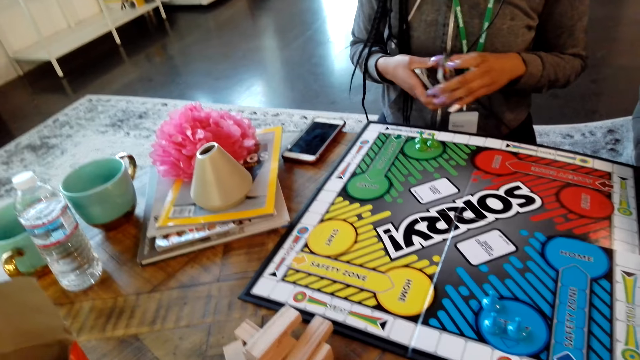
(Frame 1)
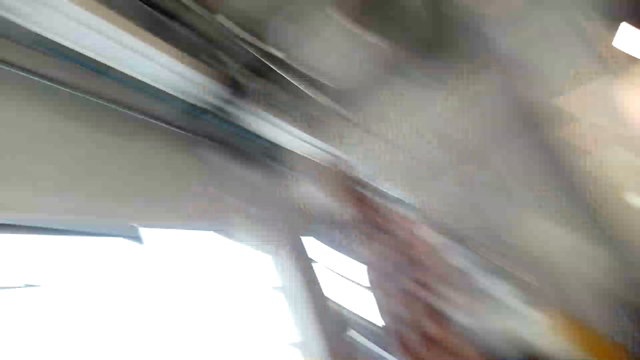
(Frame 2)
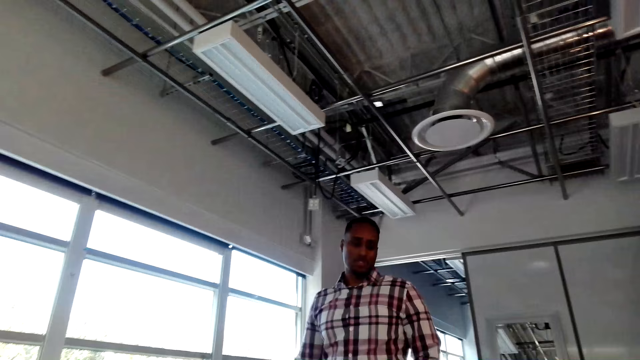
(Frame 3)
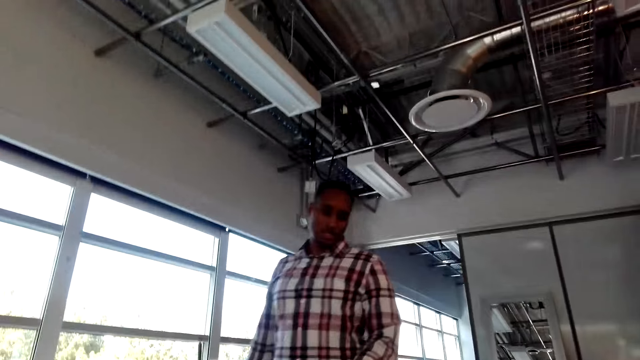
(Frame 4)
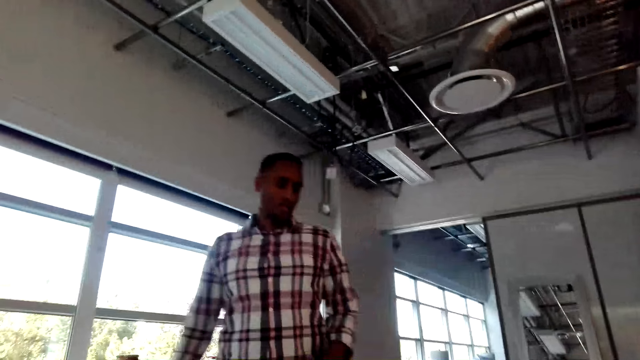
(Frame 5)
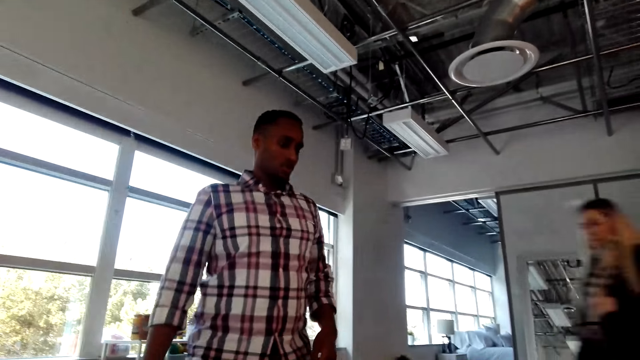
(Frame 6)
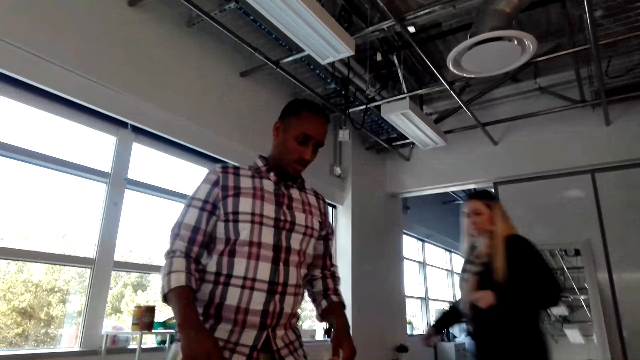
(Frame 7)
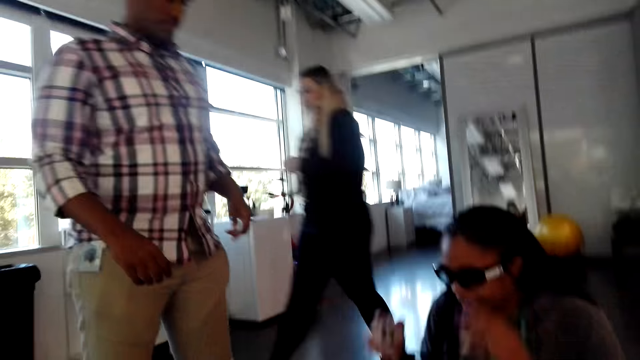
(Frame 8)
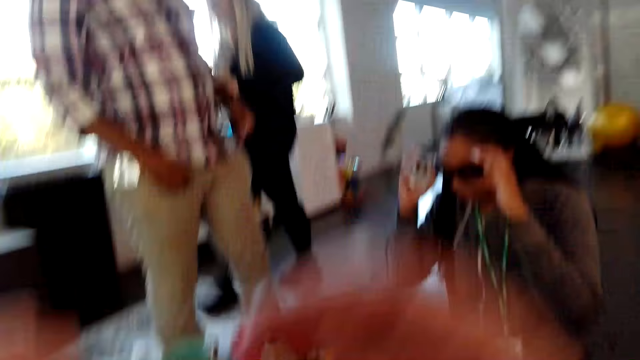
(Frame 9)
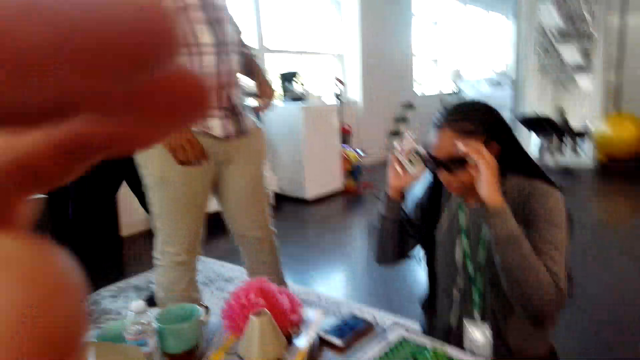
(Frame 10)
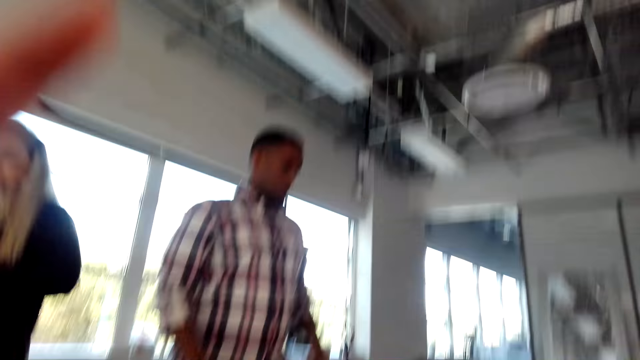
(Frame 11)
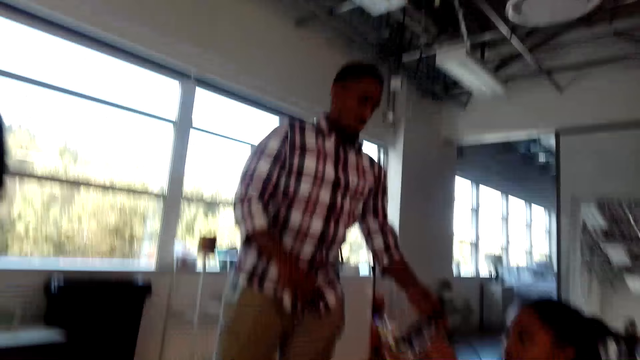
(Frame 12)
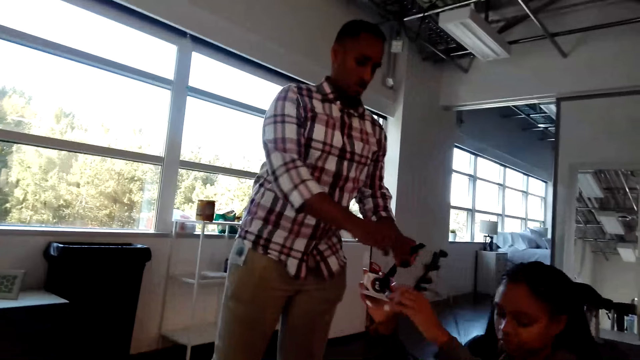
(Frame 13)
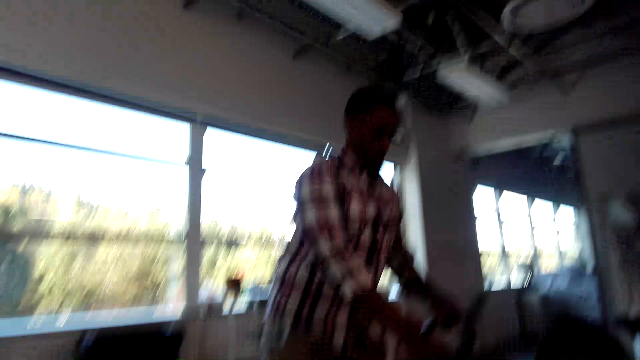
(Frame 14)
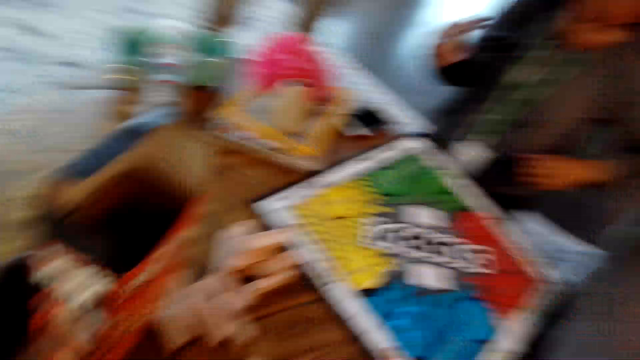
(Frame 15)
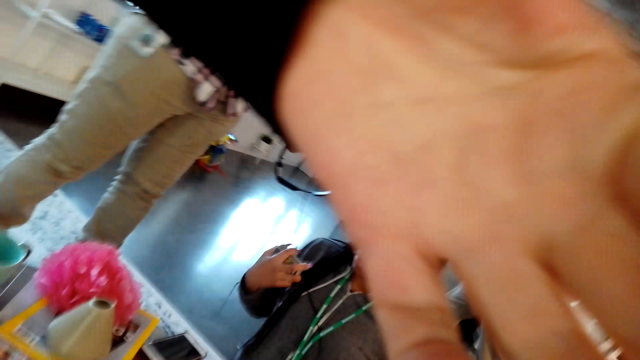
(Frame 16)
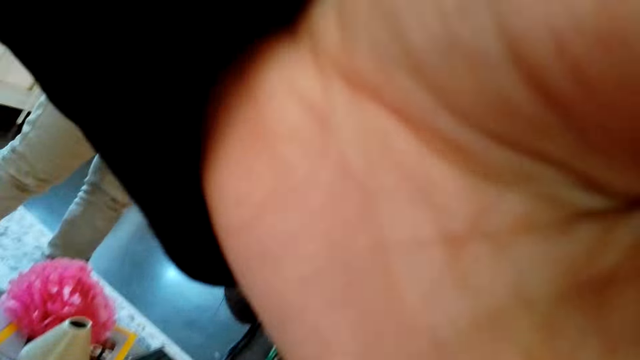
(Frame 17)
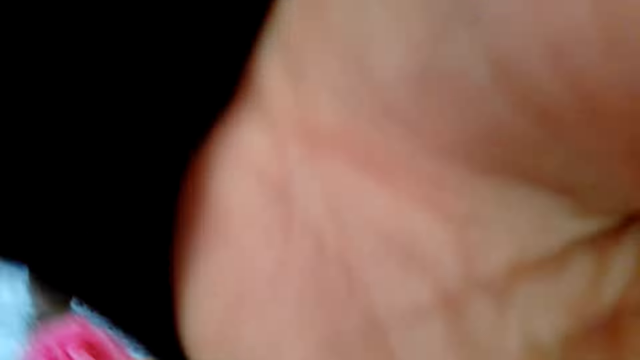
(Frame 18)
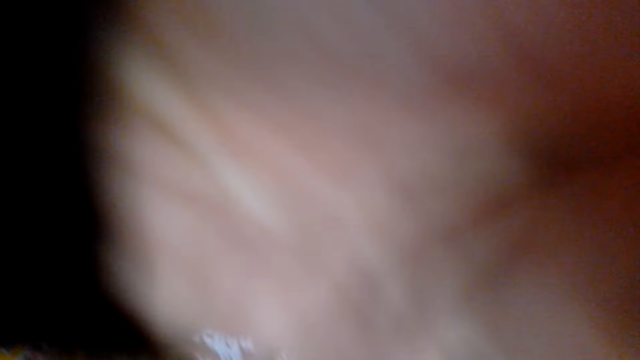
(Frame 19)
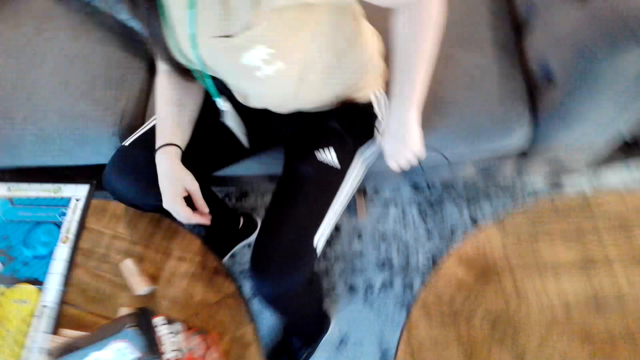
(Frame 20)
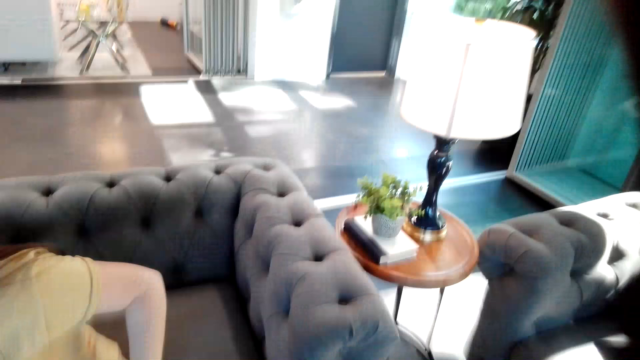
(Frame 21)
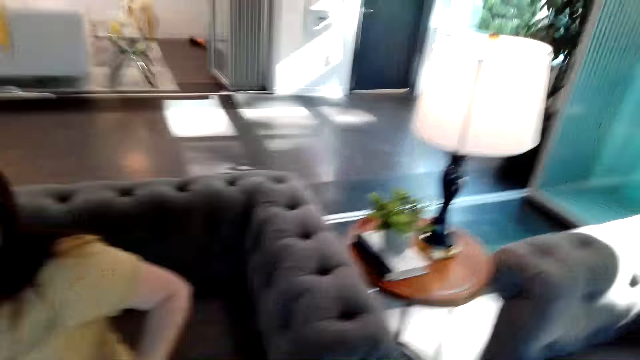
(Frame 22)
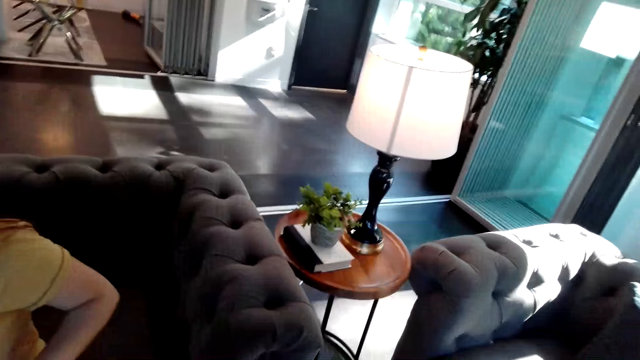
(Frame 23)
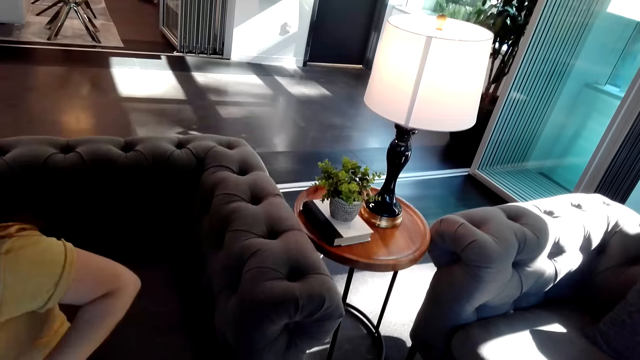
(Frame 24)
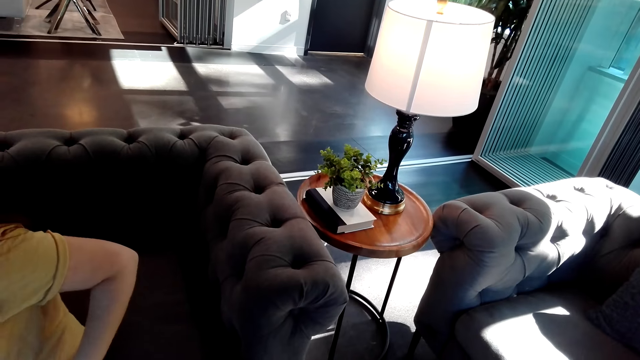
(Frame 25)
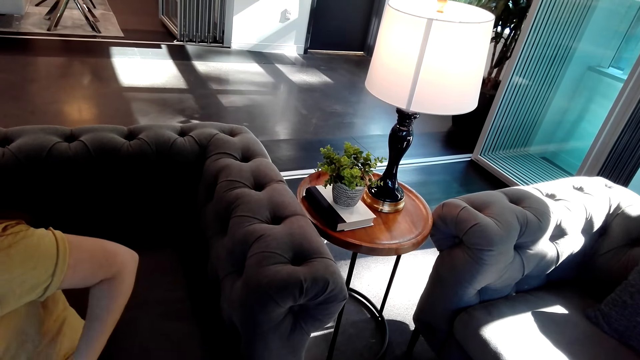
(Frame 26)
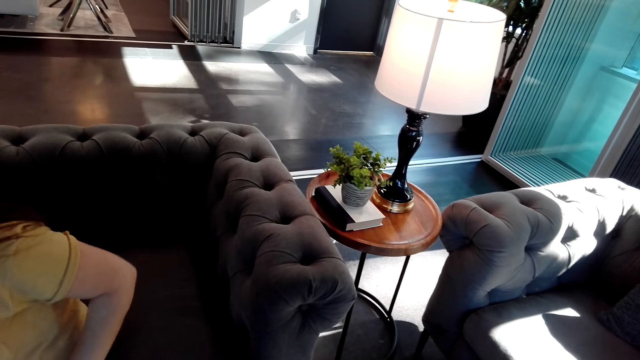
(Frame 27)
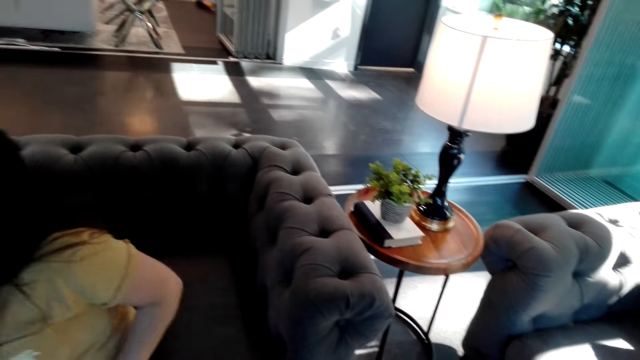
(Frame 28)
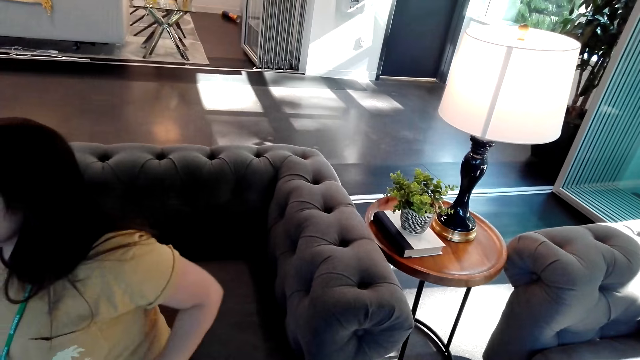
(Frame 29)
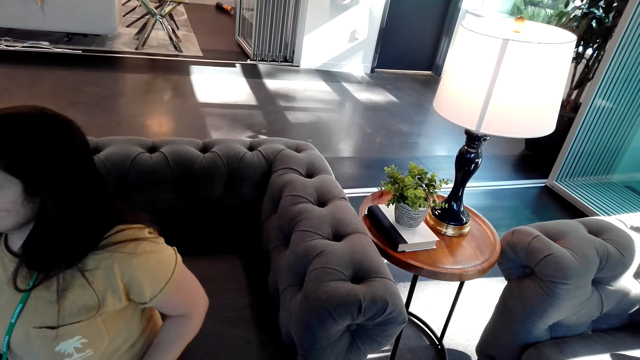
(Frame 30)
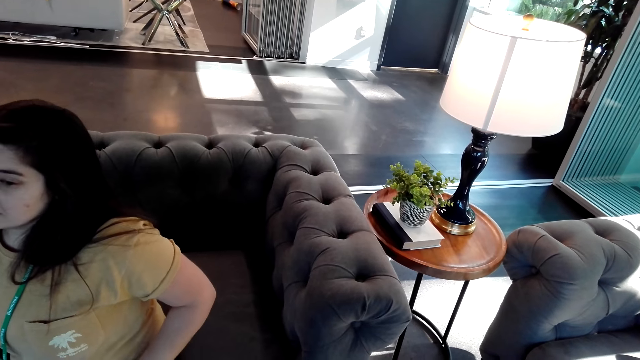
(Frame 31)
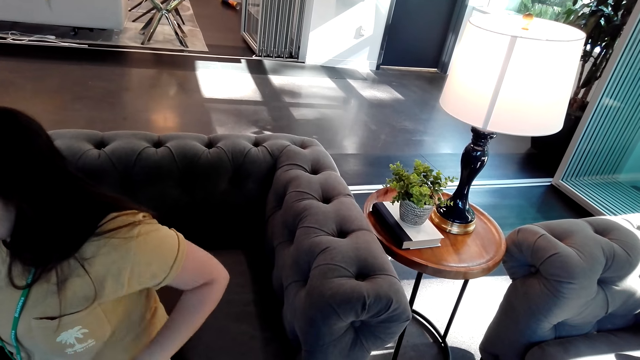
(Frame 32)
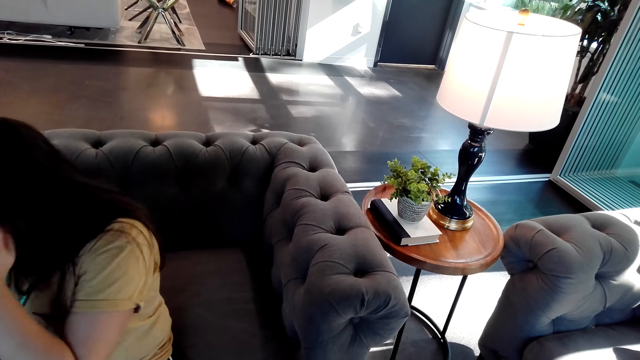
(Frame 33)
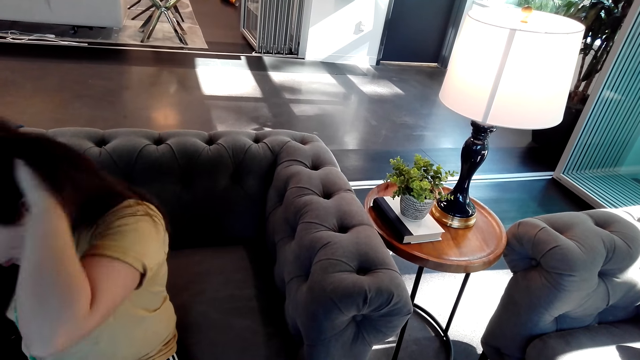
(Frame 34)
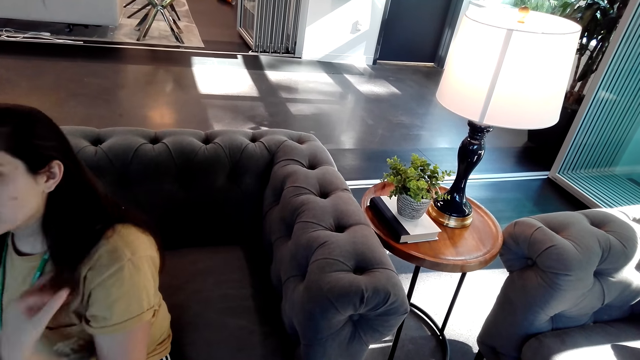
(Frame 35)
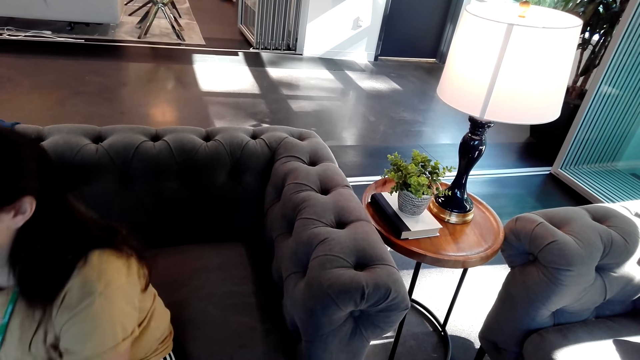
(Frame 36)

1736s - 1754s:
The camera wearer looks up. They look at a man. The man walks. A woman walks. The man stands. The camera wearer lifts hands. The man picks glasses from another woman. The camera wearer lifts a hand. A lady picks the camera from the camera wearer. The camera wearer looks around the house. Another woman moves hands and moves hair.
